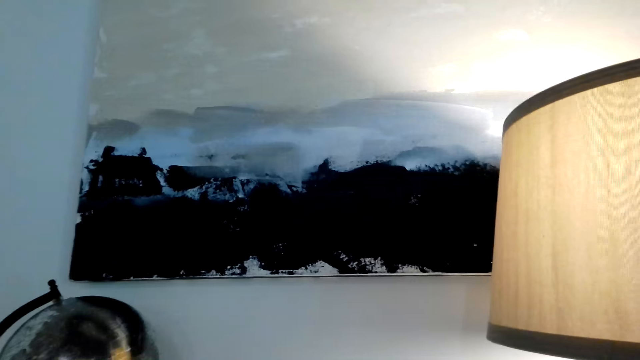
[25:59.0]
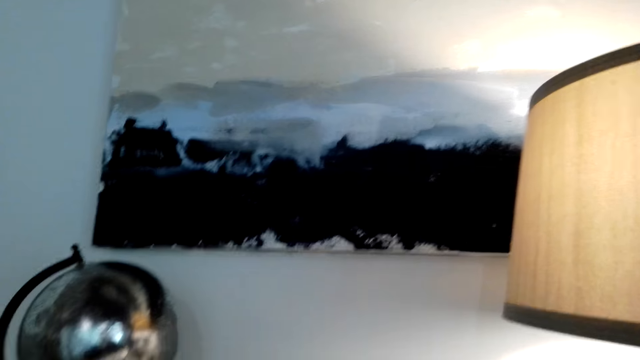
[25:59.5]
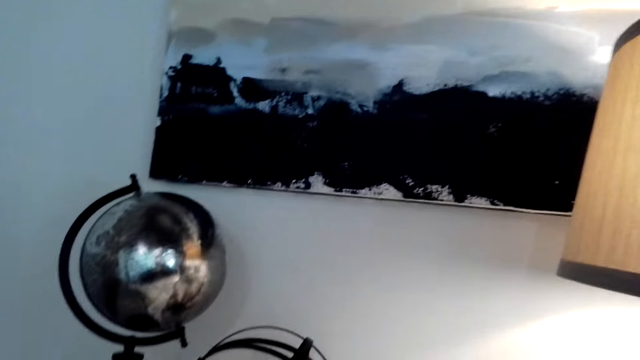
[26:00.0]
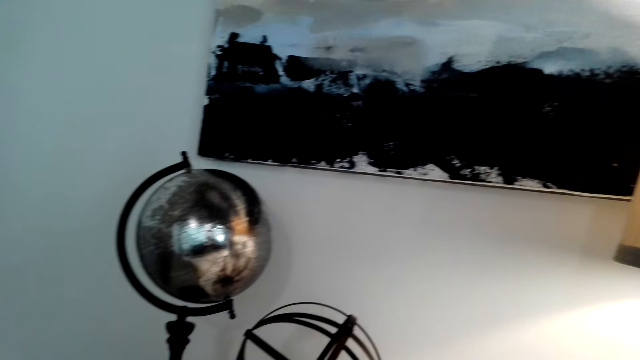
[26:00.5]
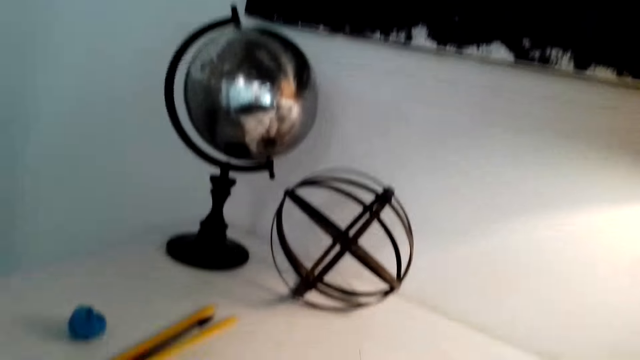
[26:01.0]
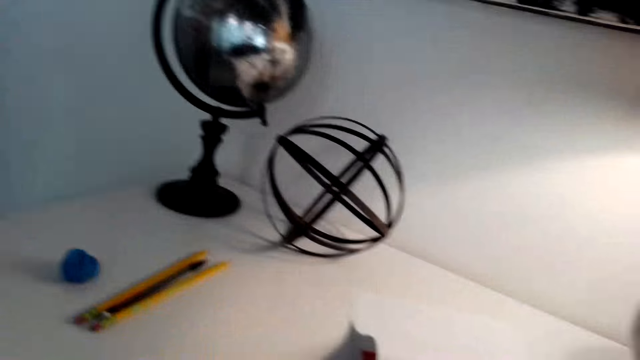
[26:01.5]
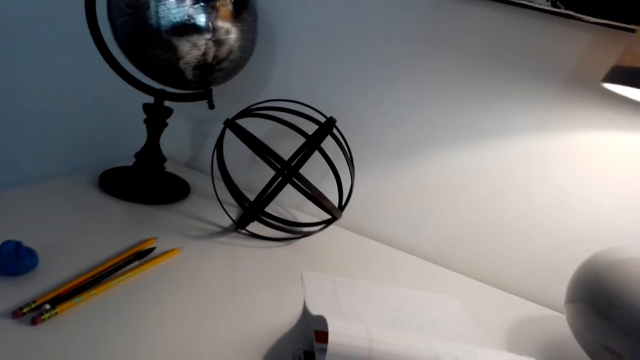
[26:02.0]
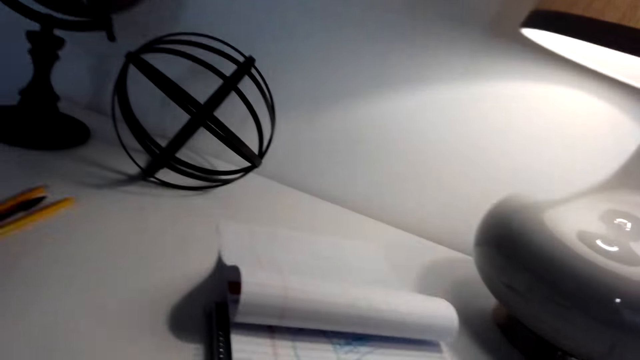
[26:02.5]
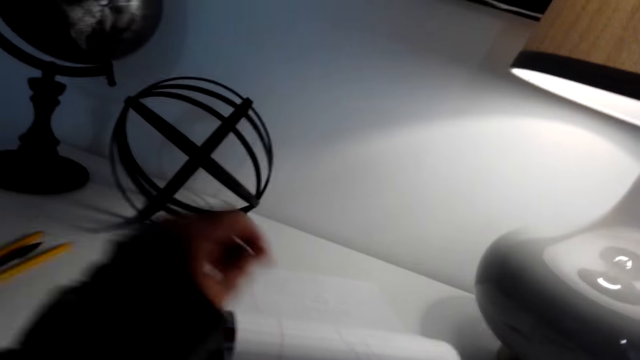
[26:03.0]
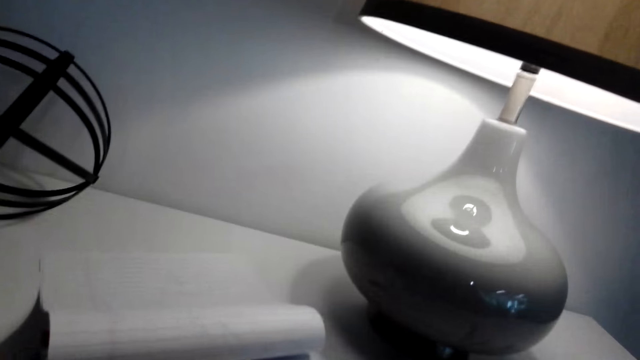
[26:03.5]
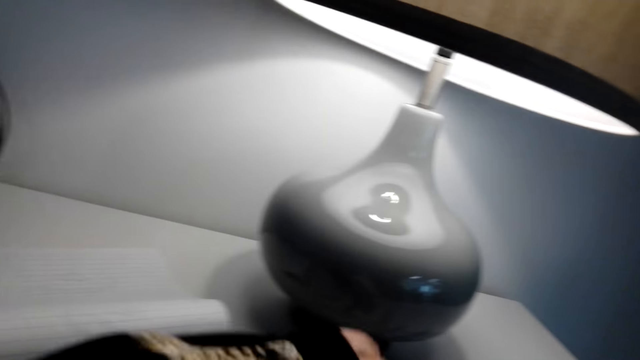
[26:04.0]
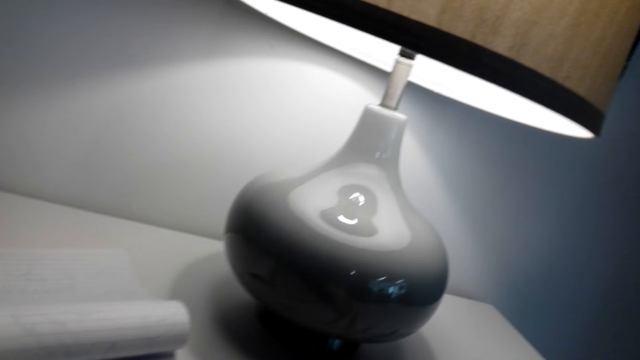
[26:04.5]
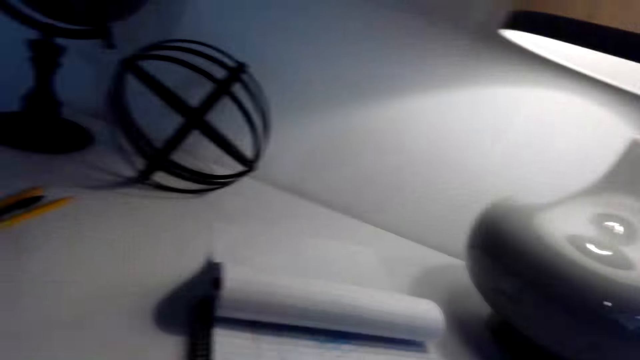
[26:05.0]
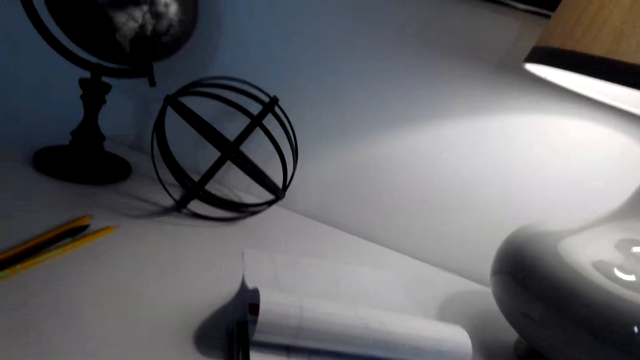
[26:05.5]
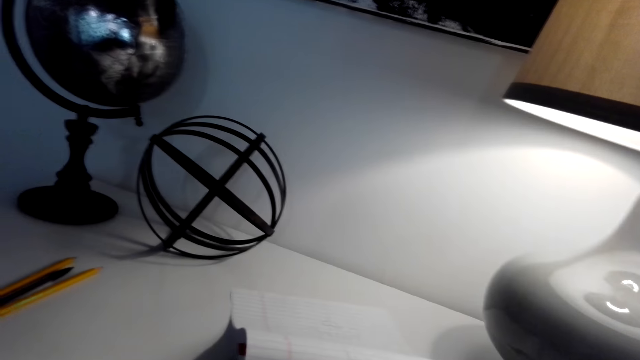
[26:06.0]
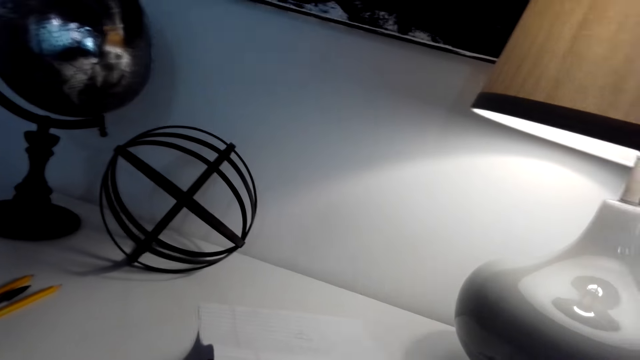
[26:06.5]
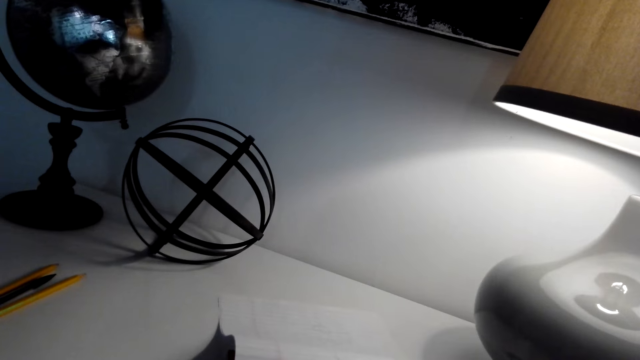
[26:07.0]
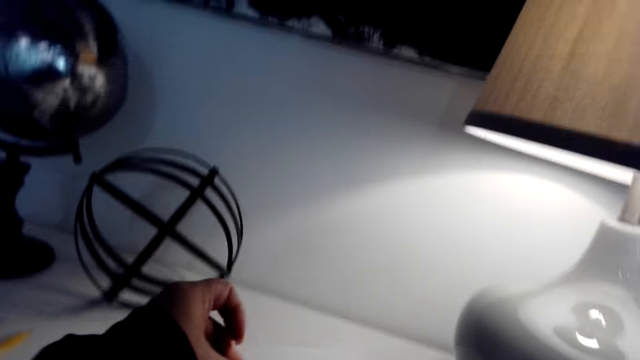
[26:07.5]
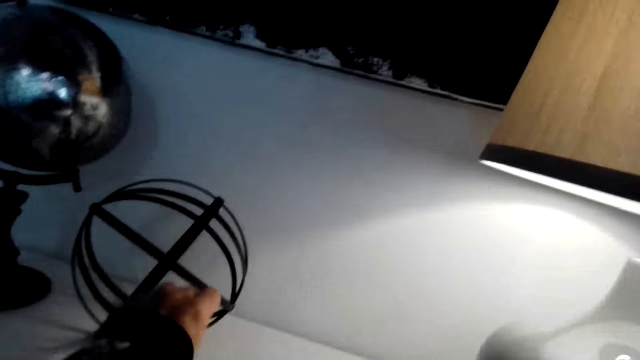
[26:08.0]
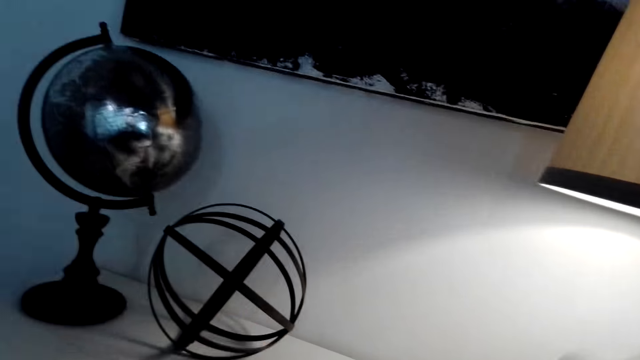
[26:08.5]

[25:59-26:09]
The camera wearer laughs. They talk with the phone.

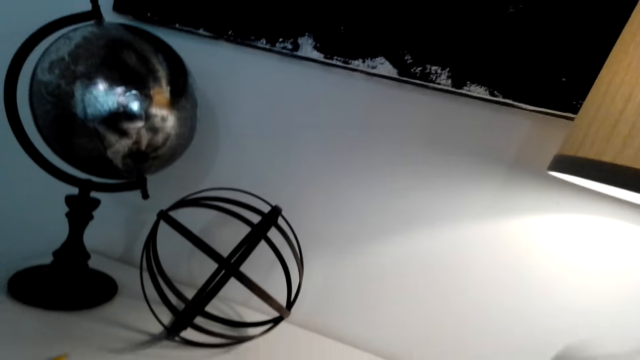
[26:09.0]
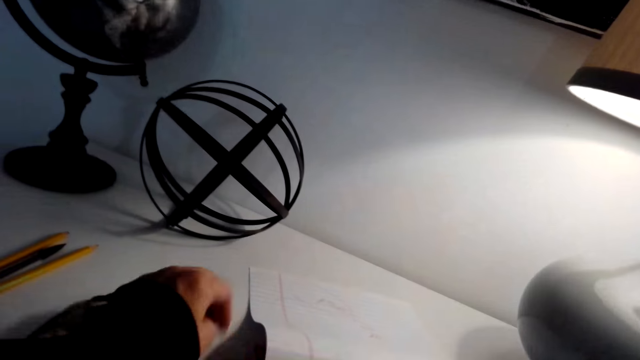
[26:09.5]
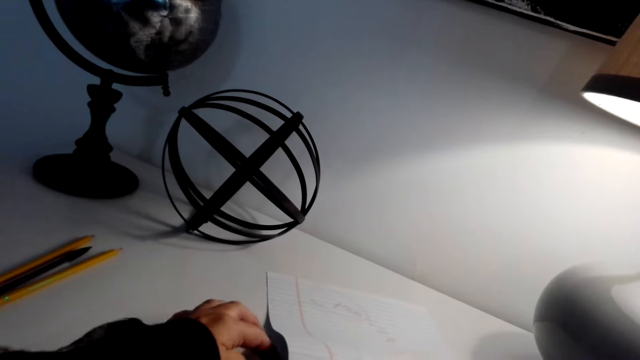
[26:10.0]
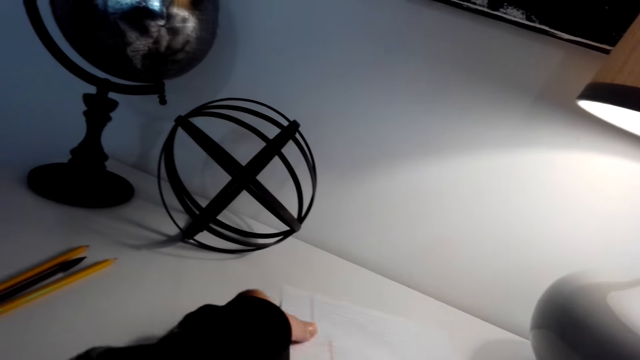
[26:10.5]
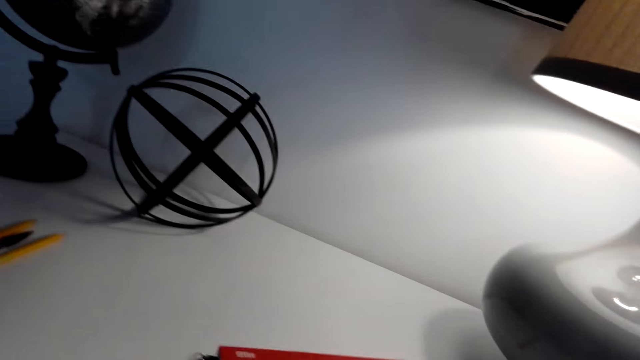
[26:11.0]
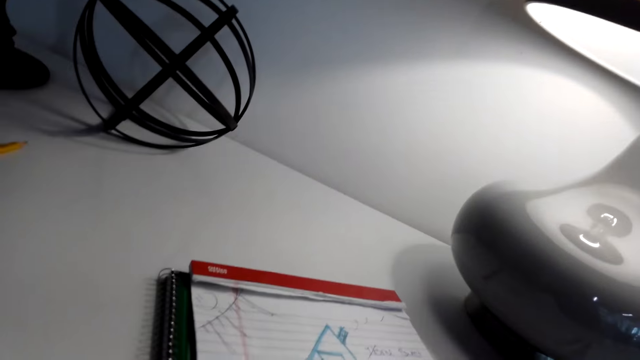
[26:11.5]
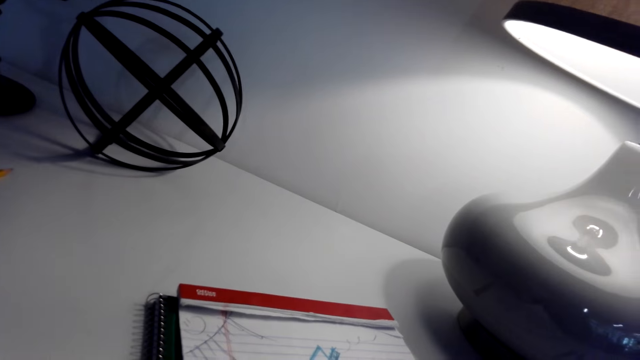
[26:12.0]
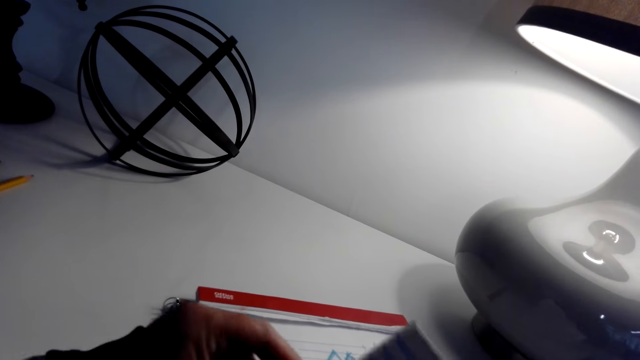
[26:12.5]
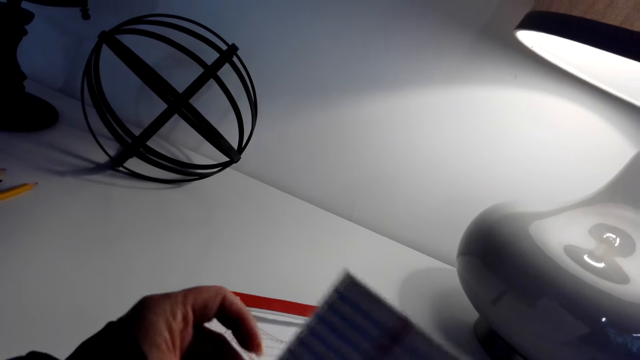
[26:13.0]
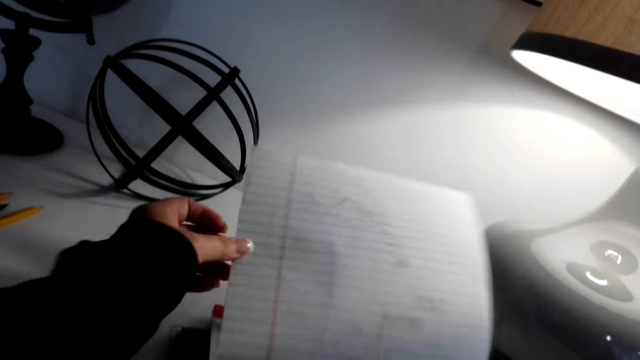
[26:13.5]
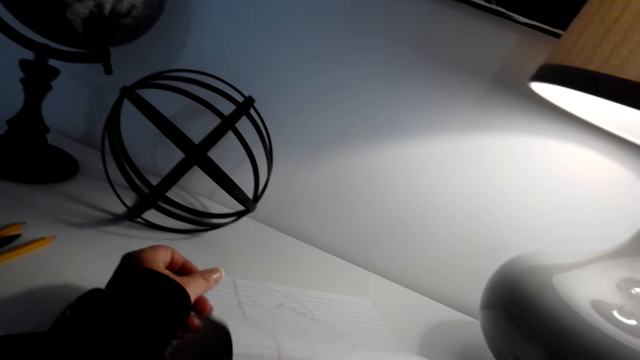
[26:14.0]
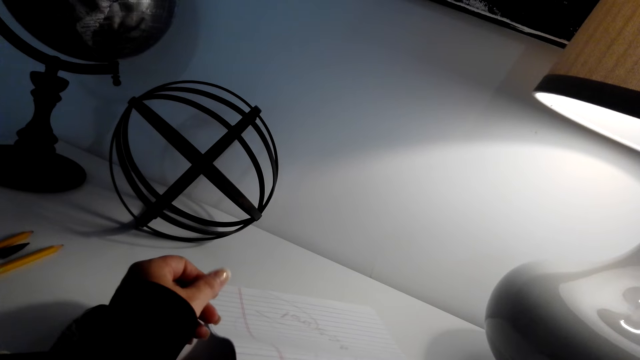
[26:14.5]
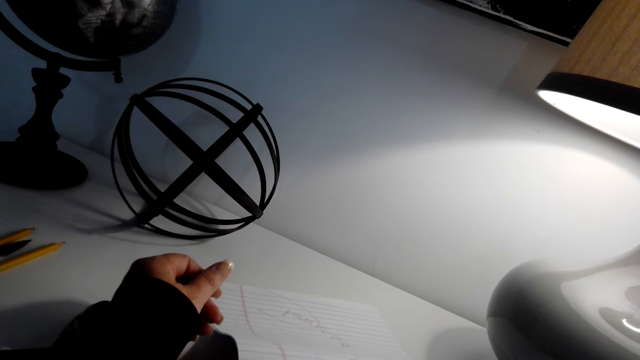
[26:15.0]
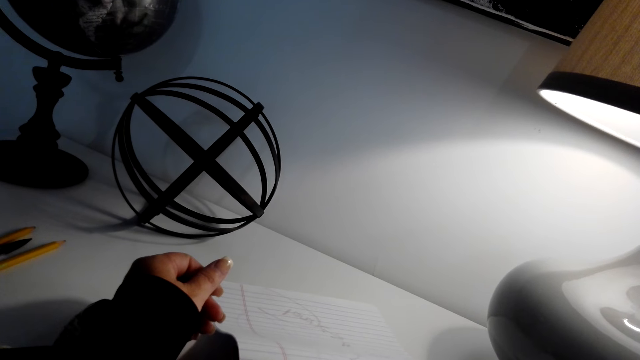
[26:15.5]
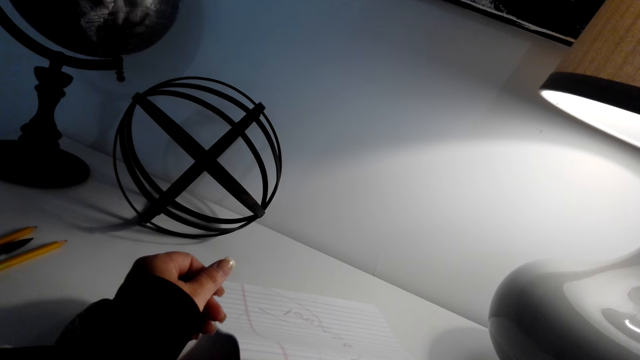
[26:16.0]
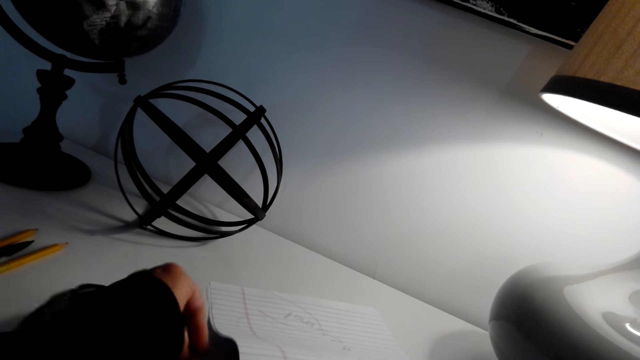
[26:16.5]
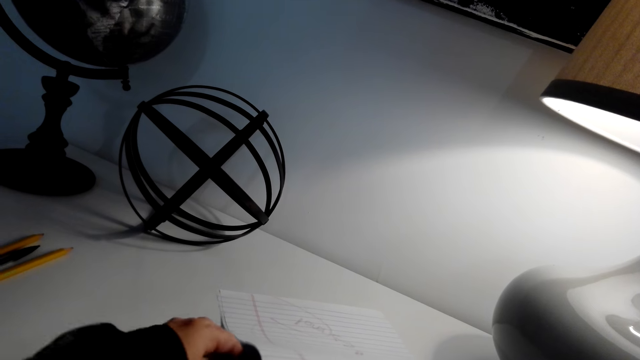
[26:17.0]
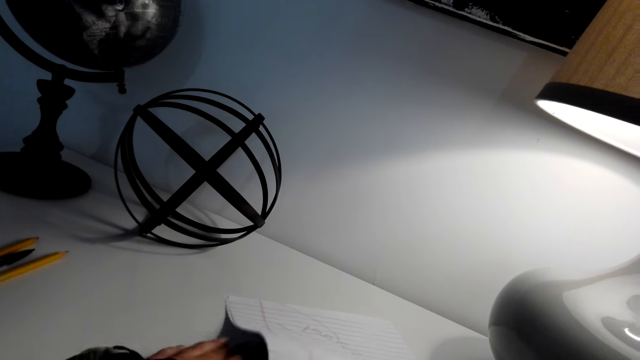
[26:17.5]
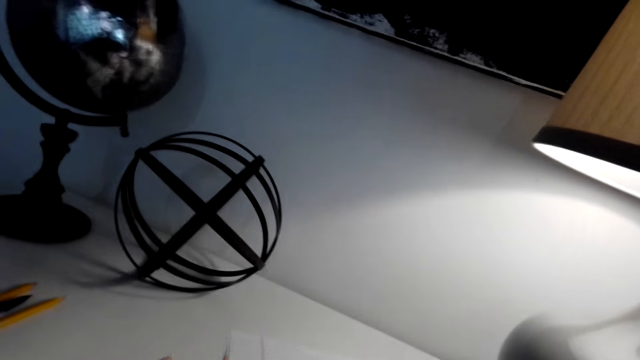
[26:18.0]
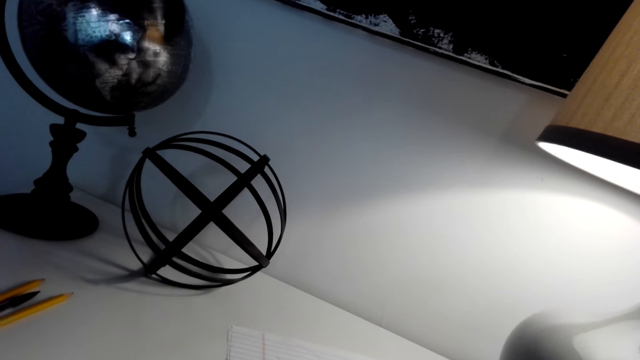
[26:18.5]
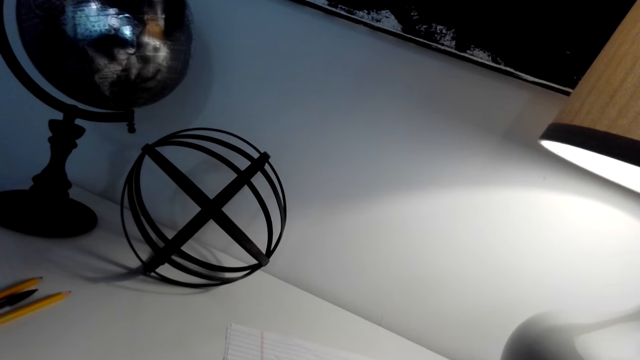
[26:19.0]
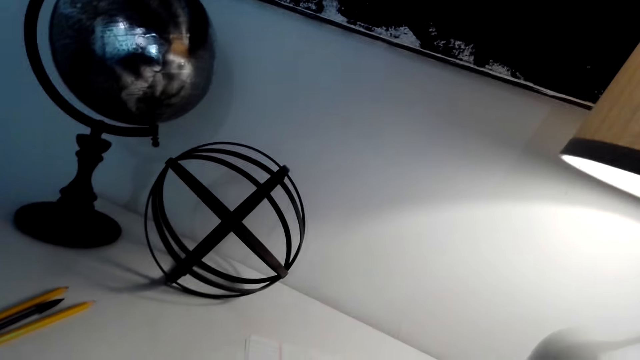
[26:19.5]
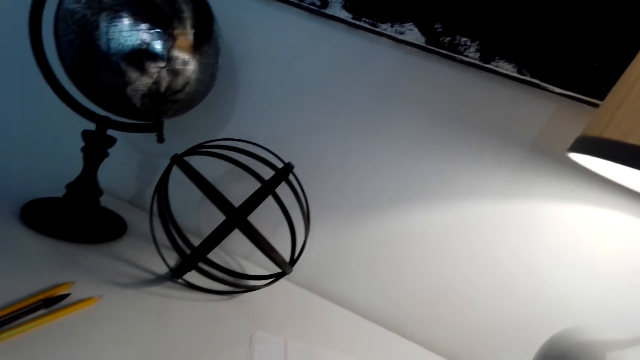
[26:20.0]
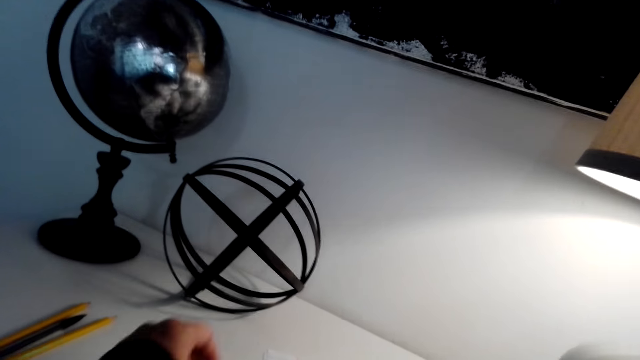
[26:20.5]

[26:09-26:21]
The camera wearer laughs. They close the book pages. They pick up the book. They scroll the book. They open the book page. They talk with the phone.
